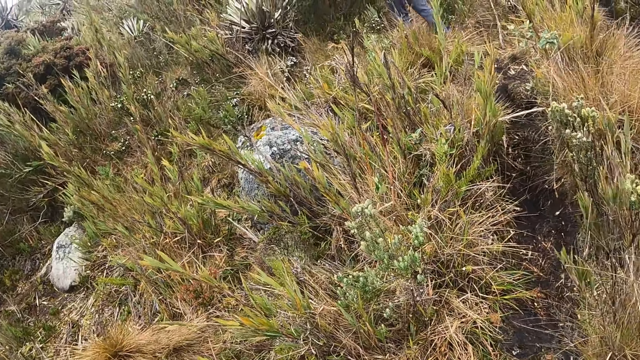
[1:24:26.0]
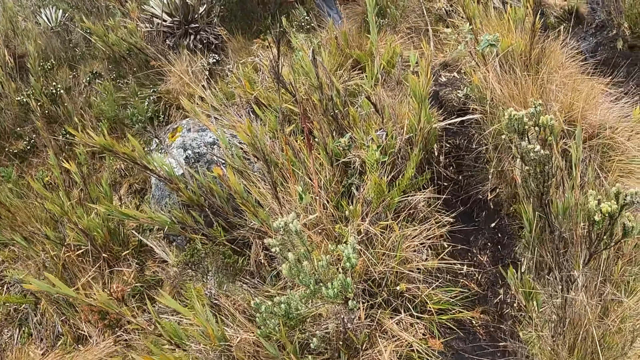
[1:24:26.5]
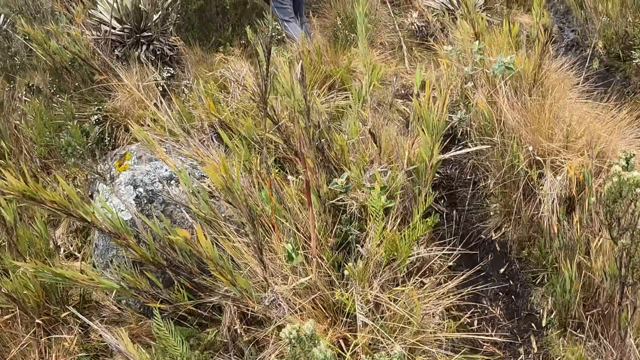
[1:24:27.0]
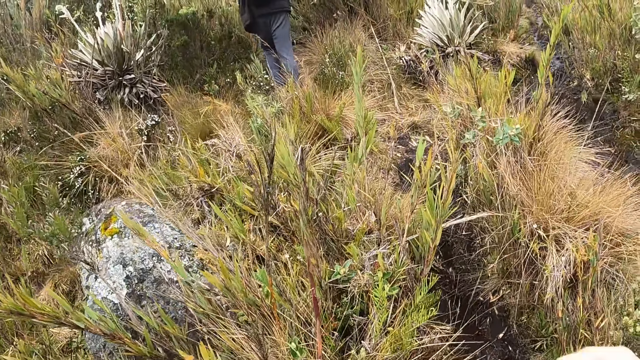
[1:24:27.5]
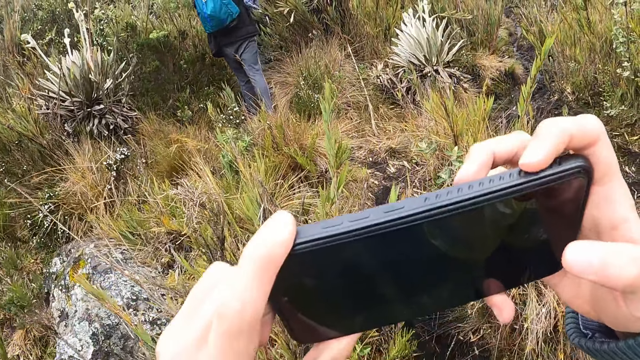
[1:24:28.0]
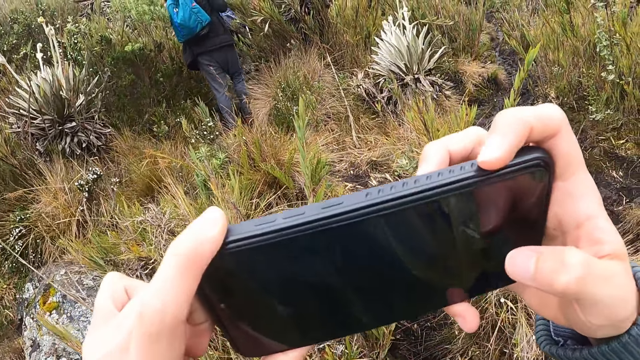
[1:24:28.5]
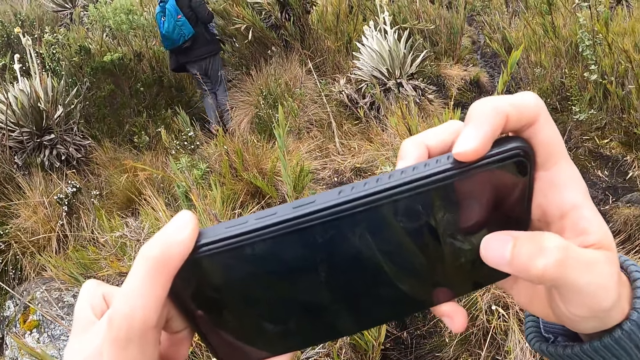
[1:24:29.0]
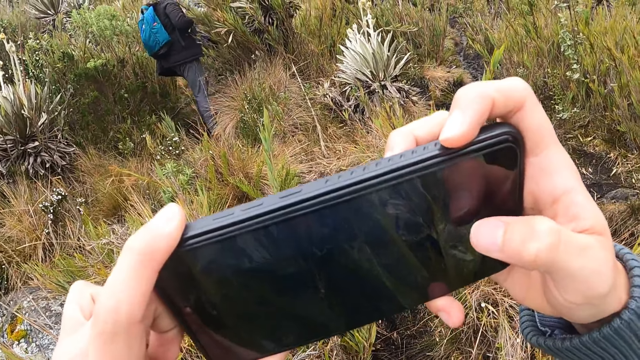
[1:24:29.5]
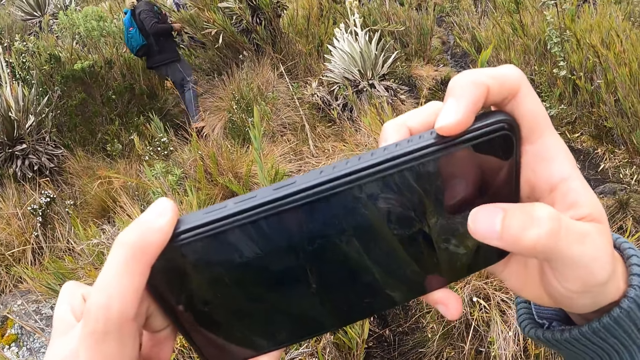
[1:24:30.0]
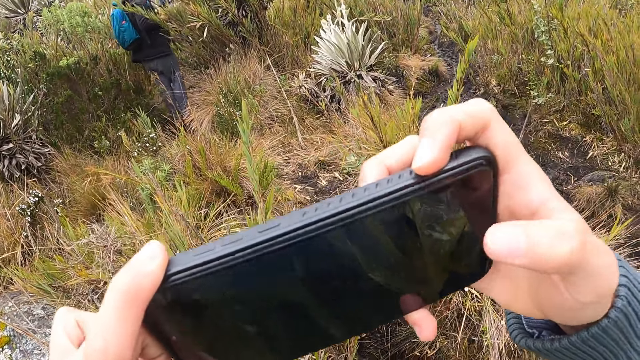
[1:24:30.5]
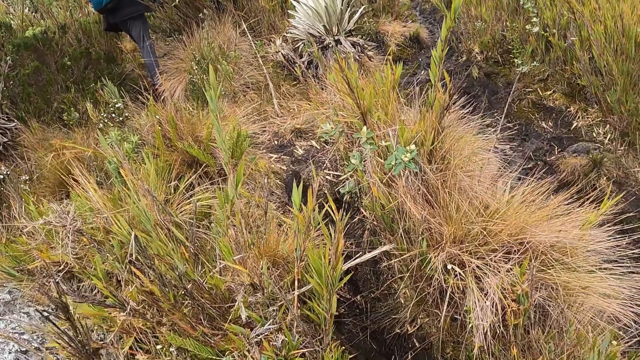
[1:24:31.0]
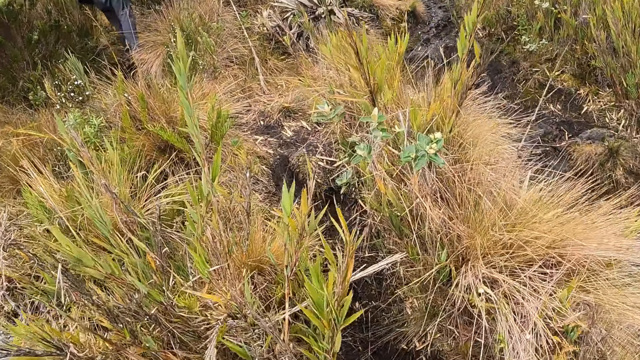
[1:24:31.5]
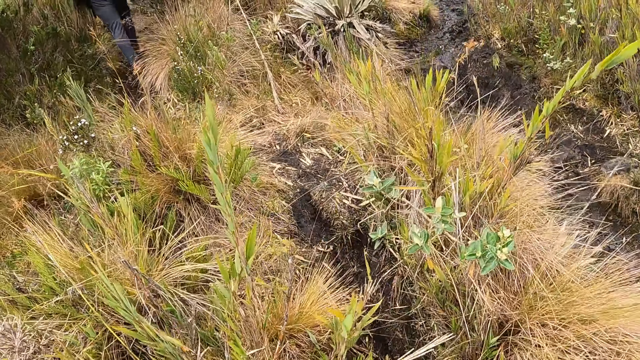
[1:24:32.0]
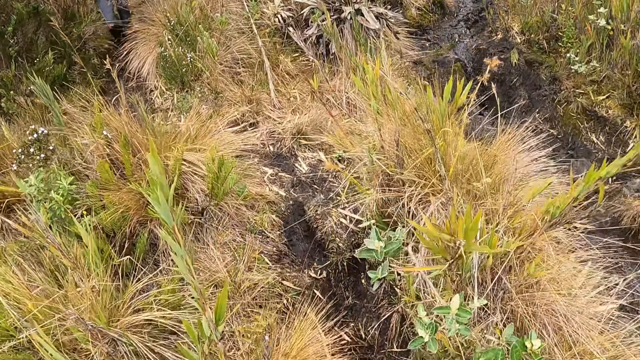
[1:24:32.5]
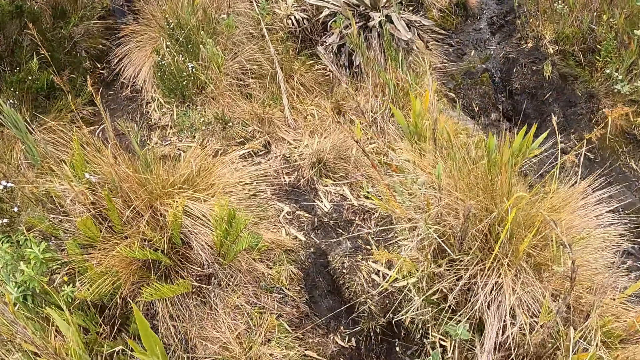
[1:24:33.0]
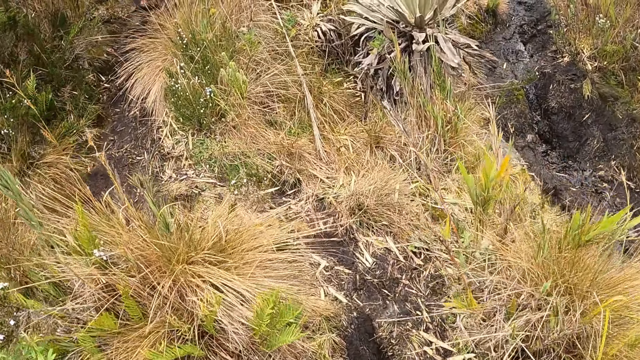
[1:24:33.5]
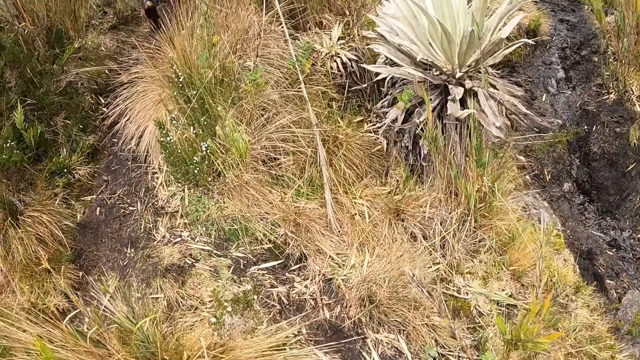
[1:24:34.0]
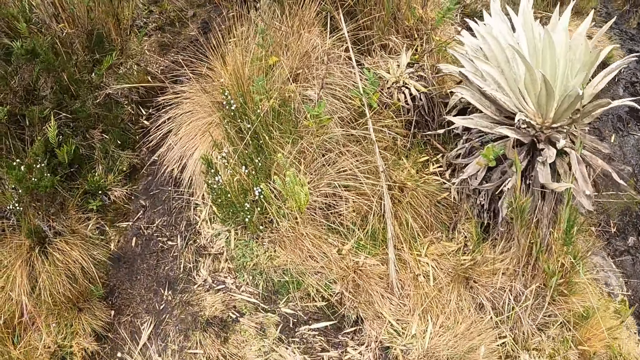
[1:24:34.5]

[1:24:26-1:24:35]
The camera wearer holds the phone up with both hands. She operates the phone with her right hand.

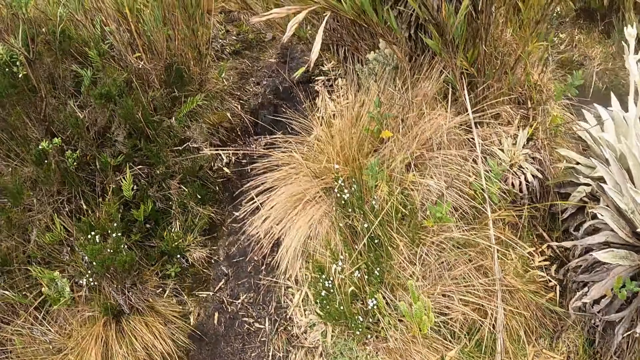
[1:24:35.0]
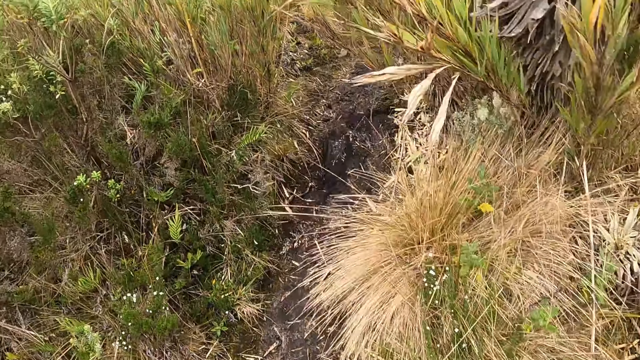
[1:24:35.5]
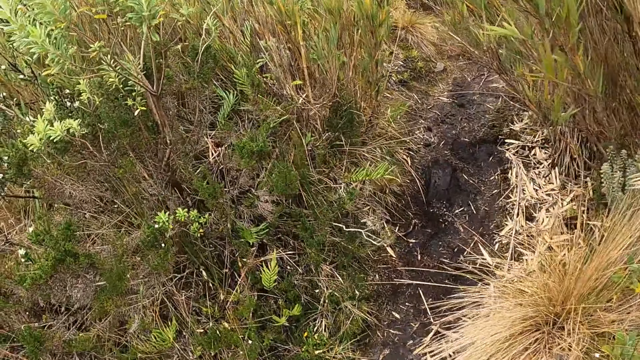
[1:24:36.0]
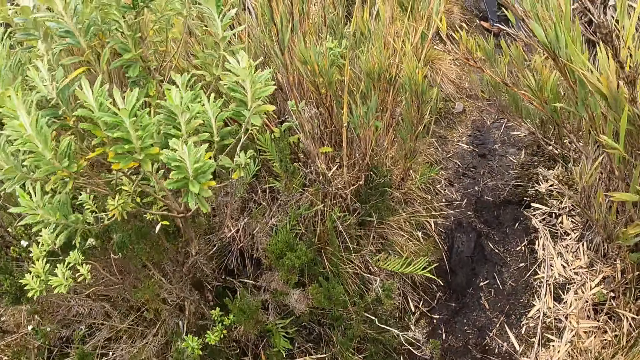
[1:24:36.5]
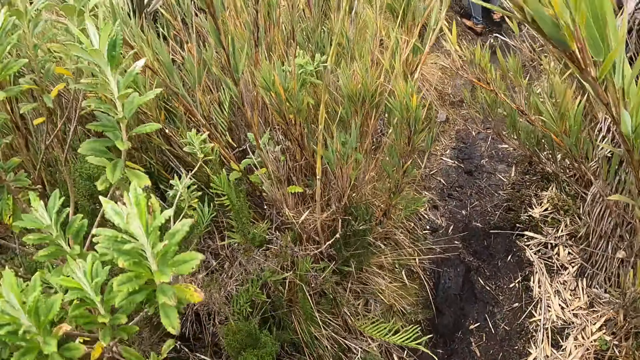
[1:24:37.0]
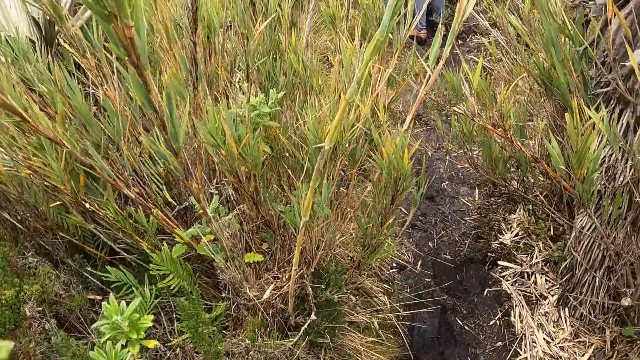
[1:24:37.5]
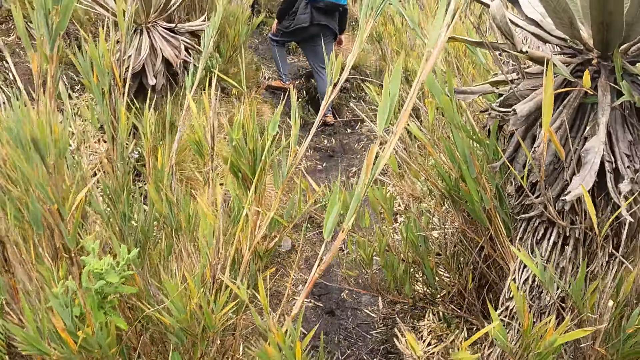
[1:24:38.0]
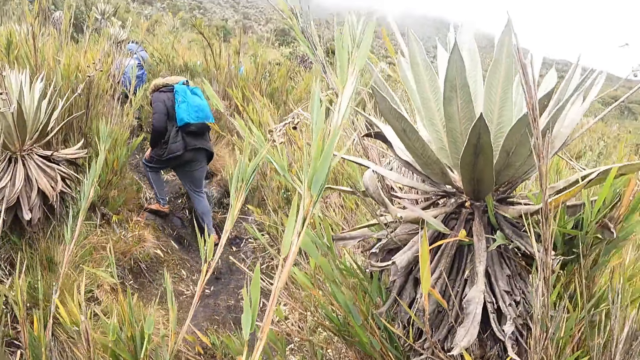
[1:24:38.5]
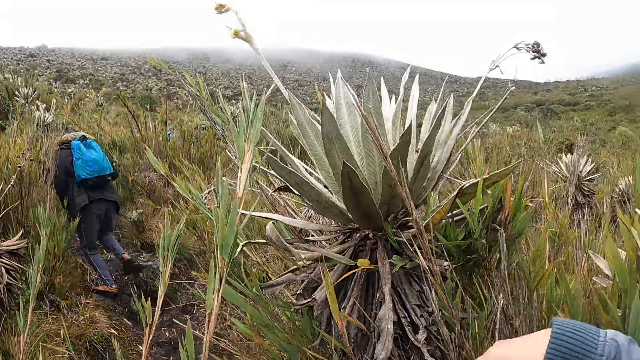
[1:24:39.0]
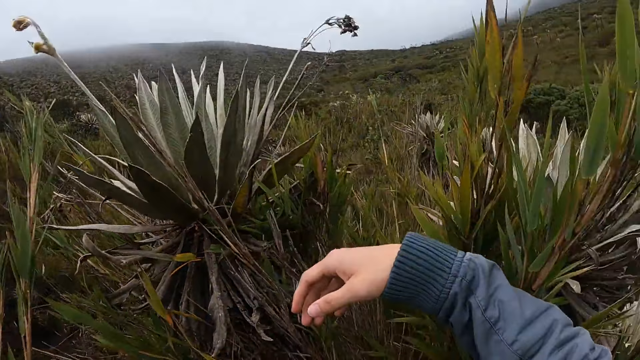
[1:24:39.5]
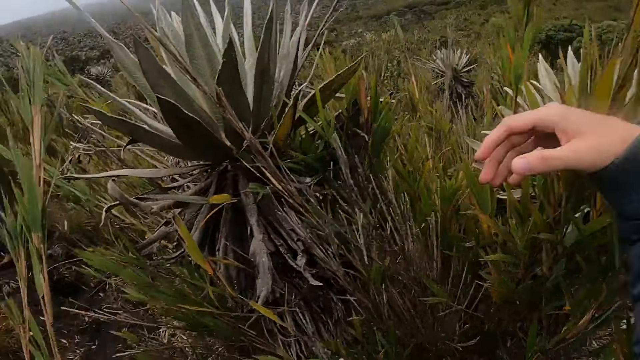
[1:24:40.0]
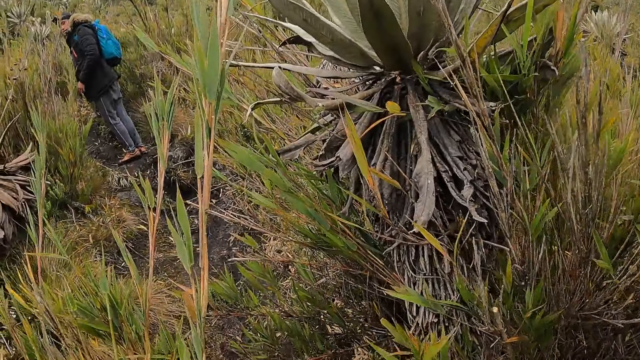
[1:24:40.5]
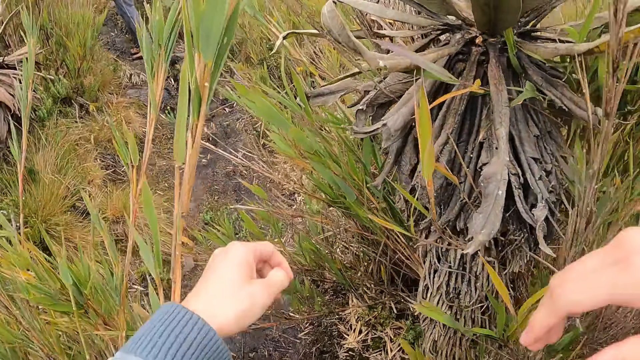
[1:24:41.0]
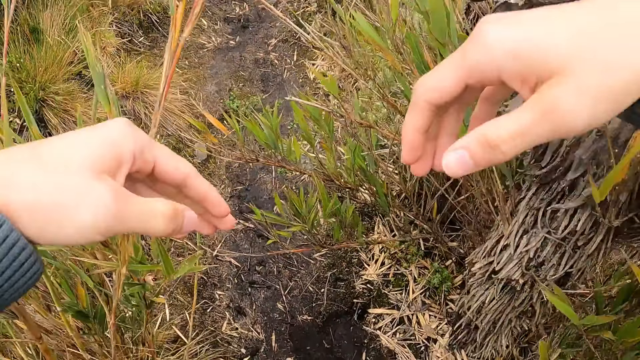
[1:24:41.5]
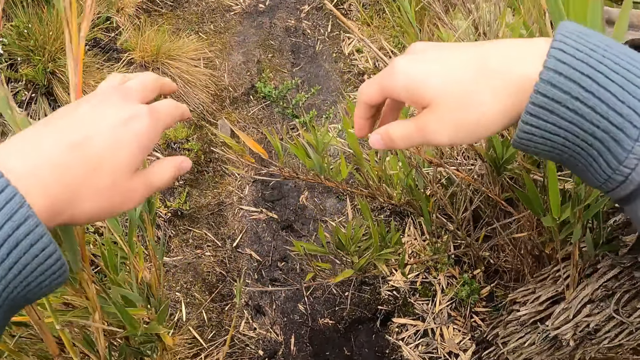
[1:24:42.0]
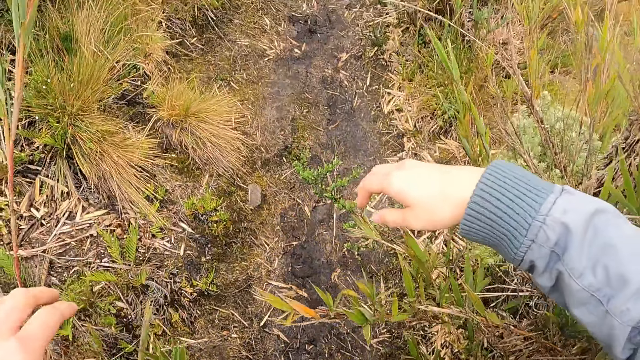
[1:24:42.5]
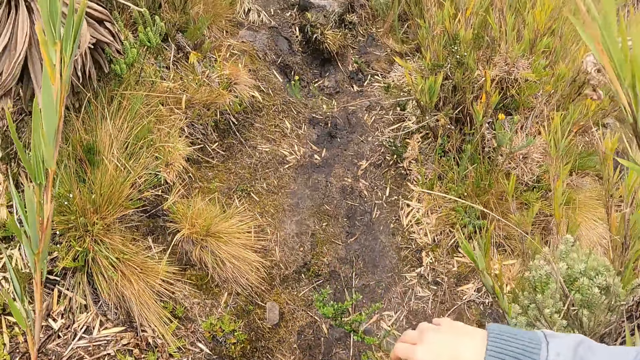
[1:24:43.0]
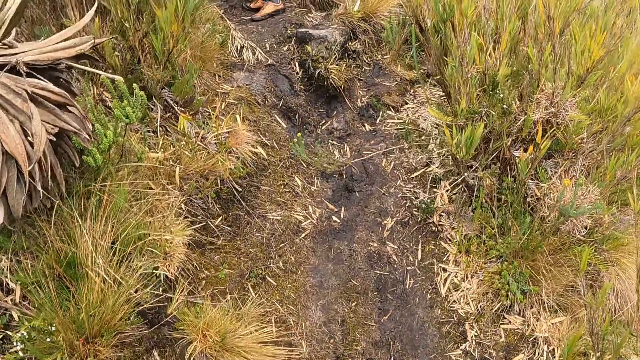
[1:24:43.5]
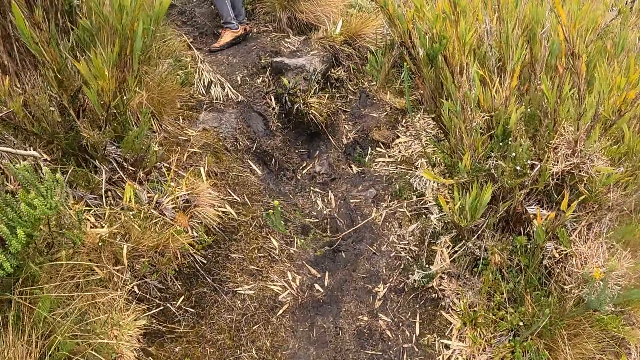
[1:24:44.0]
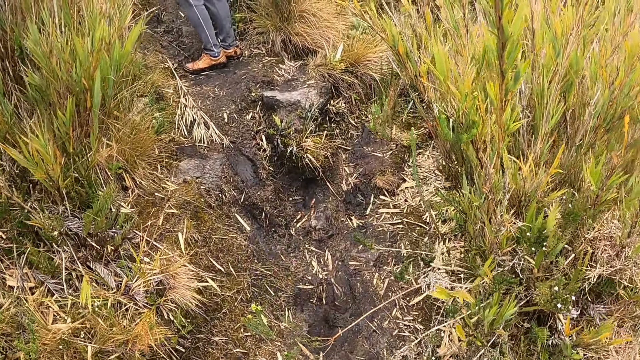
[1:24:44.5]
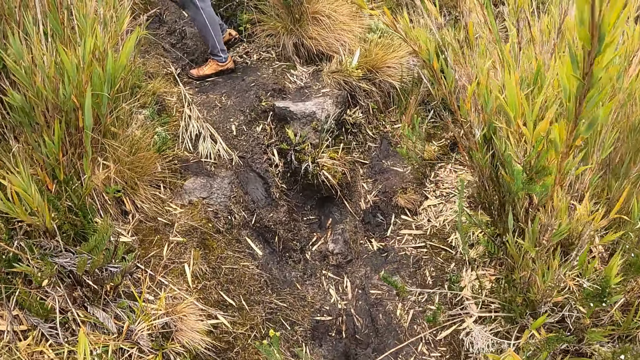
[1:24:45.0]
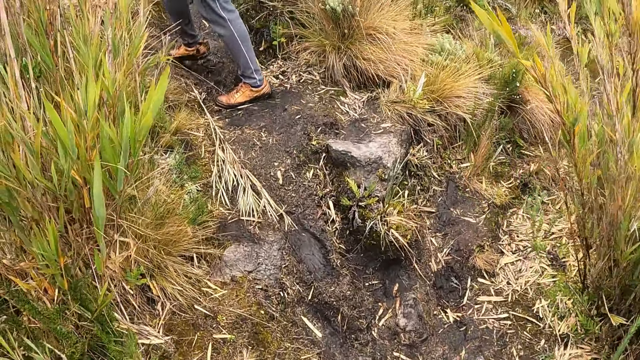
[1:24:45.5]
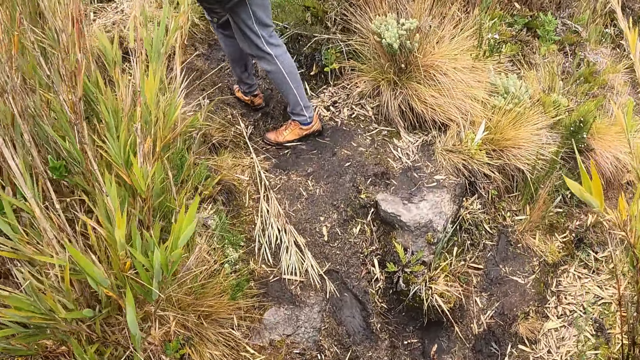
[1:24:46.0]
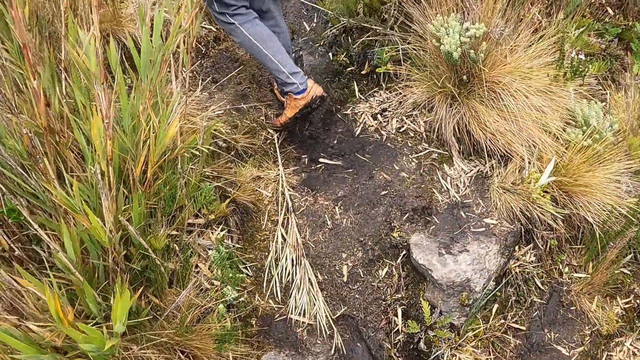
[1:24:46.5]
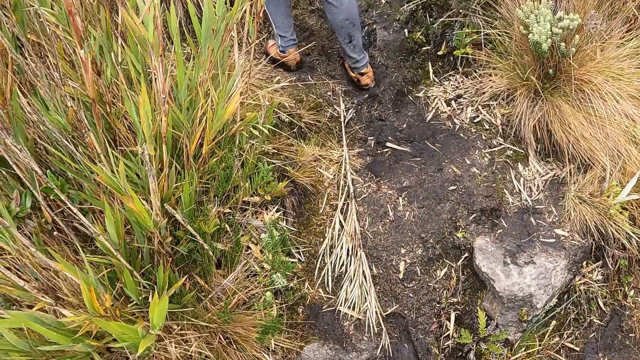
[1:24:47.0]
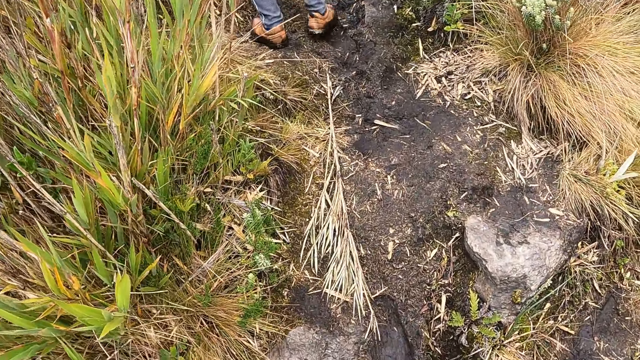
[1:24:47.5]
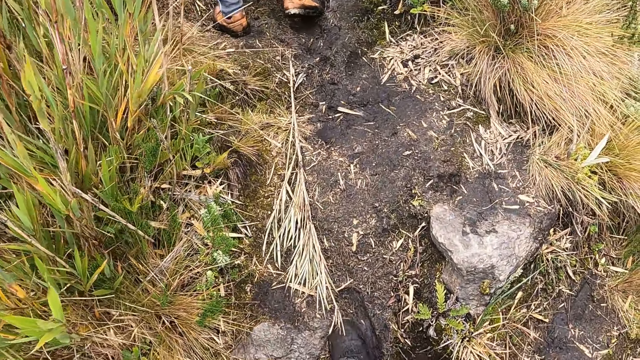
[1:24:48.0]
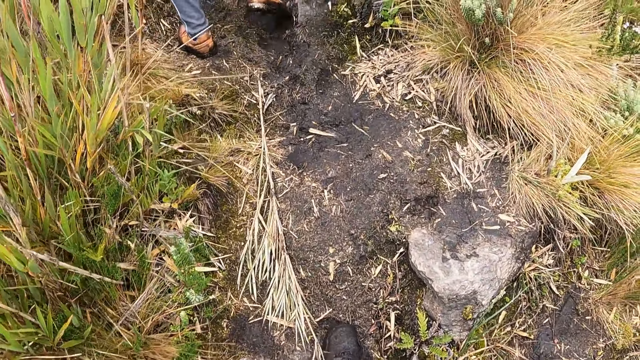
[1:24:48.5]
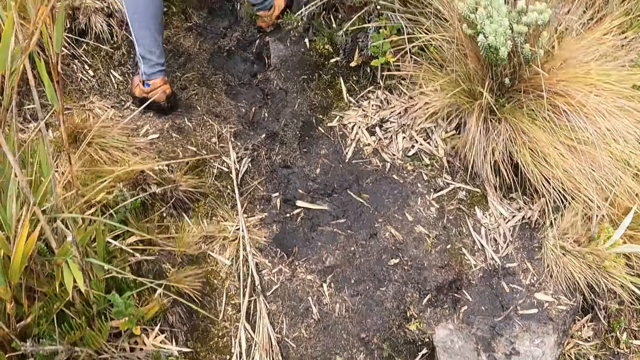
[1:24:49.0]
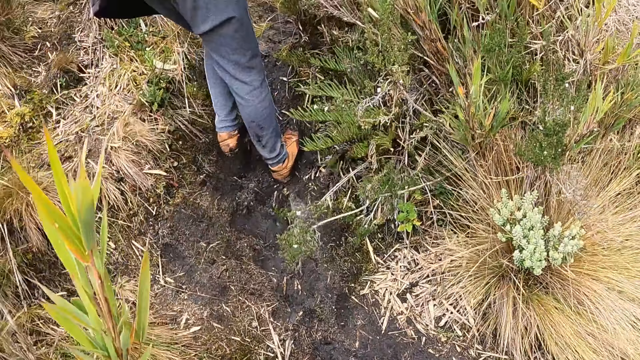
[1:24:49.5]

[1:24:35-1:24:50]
The camera wearer climbs a hill. She touches a plant with her right hand. She moves the plant with her left hand.
